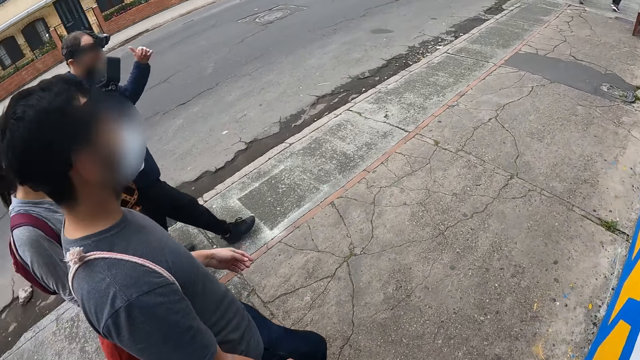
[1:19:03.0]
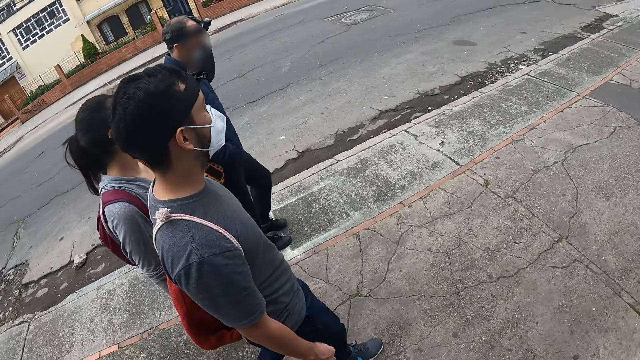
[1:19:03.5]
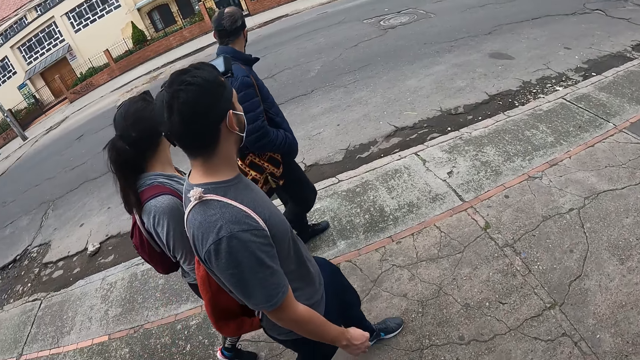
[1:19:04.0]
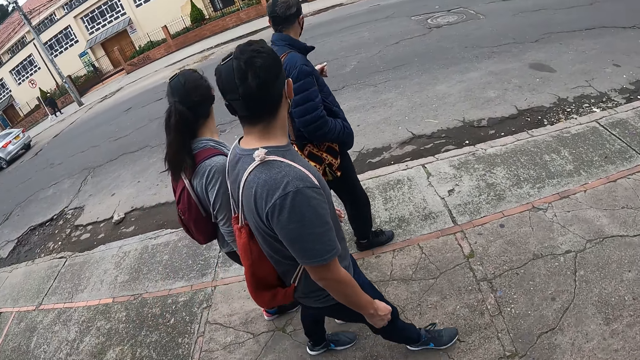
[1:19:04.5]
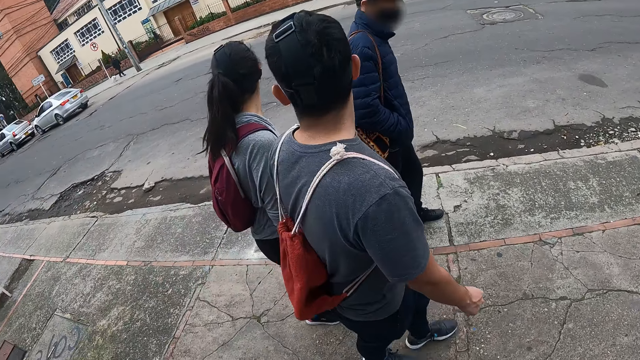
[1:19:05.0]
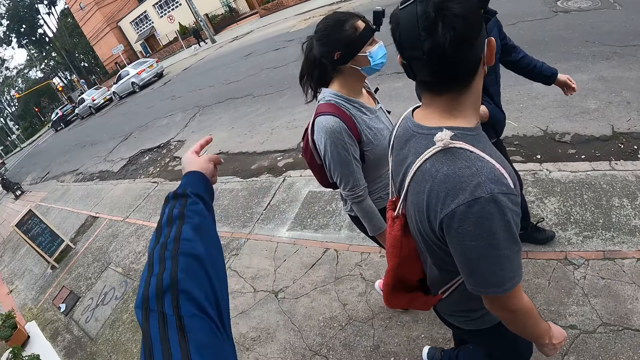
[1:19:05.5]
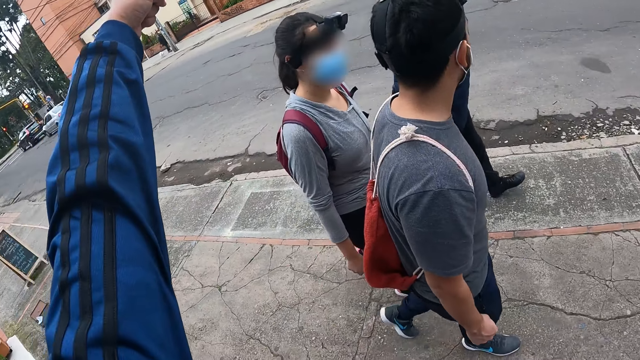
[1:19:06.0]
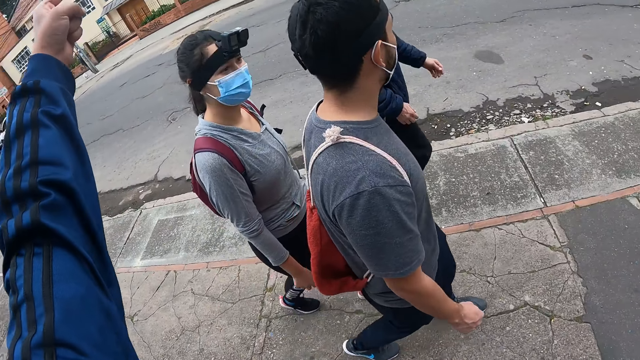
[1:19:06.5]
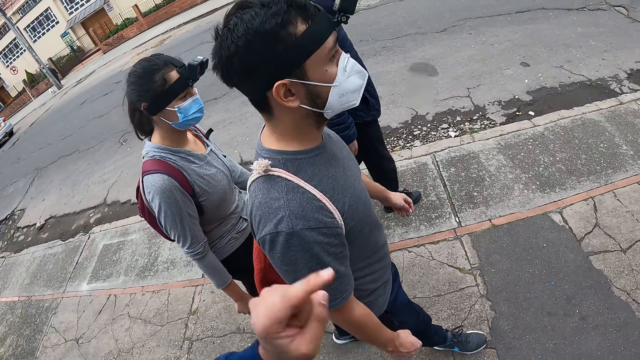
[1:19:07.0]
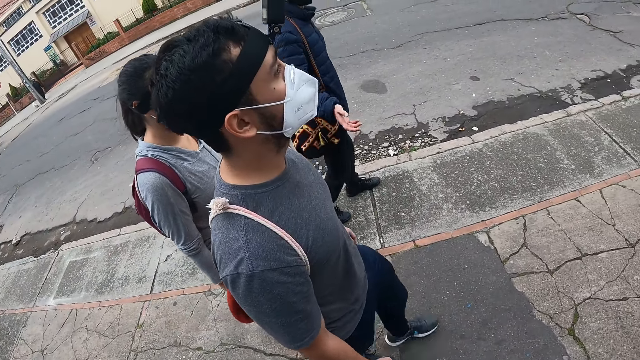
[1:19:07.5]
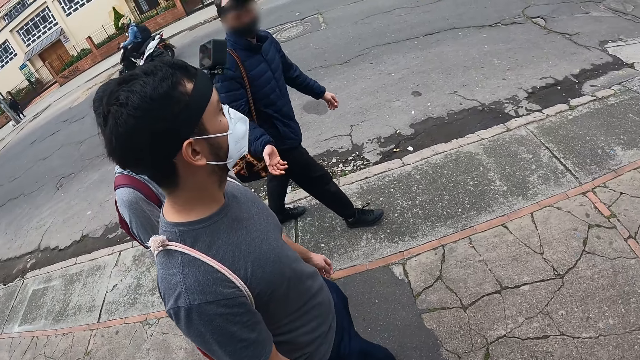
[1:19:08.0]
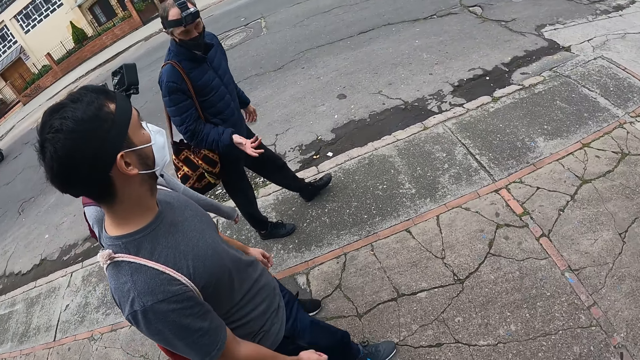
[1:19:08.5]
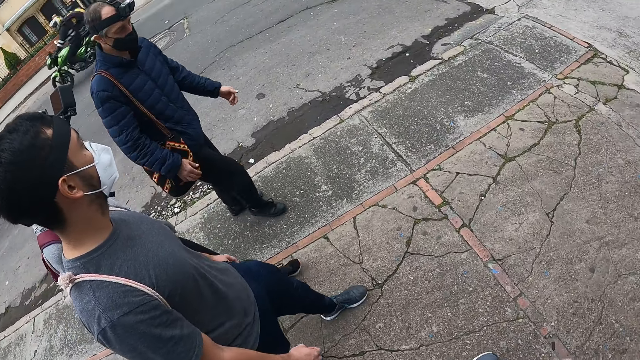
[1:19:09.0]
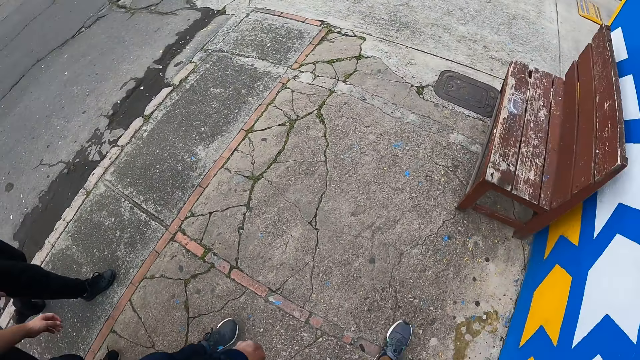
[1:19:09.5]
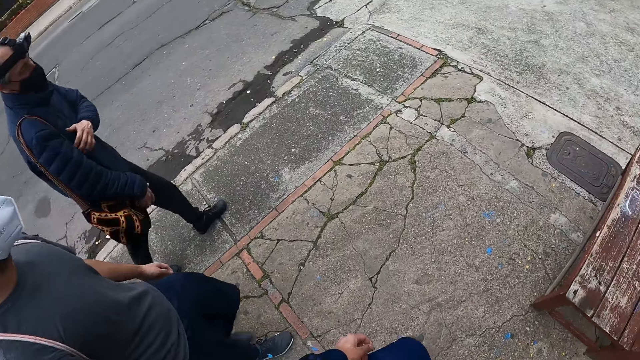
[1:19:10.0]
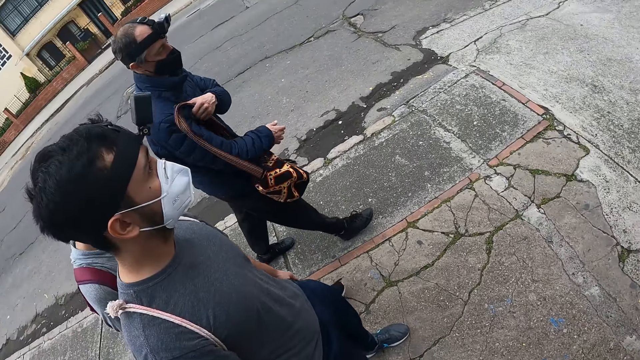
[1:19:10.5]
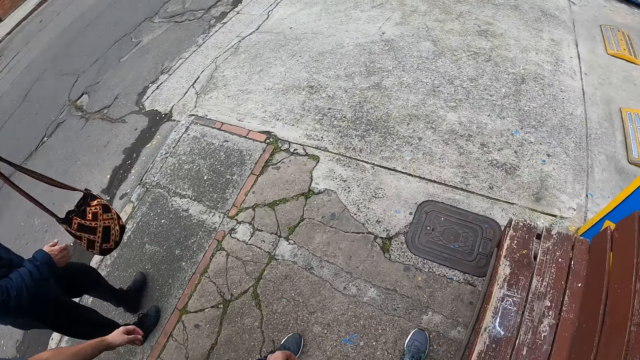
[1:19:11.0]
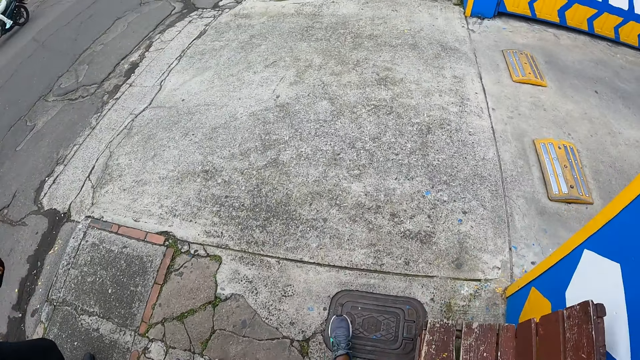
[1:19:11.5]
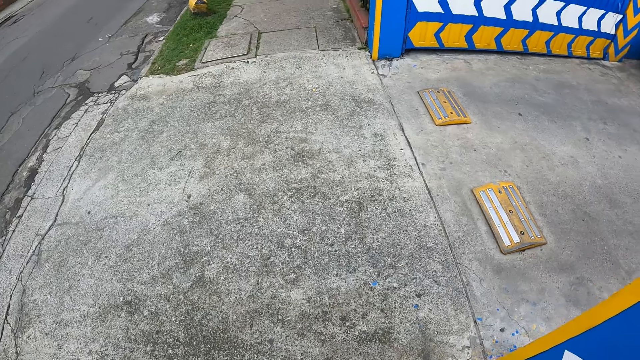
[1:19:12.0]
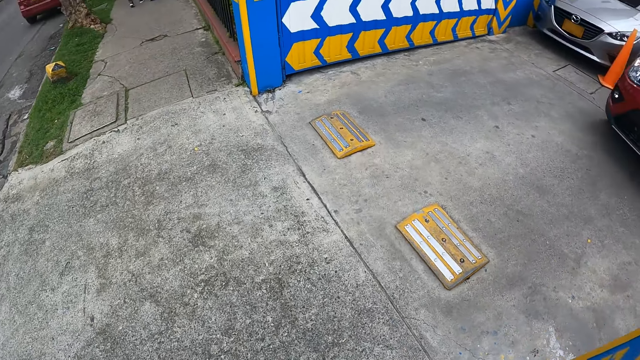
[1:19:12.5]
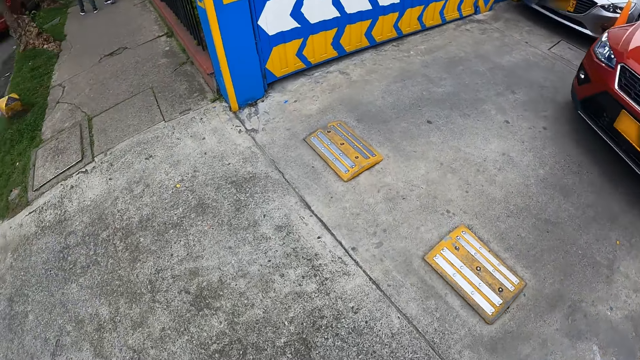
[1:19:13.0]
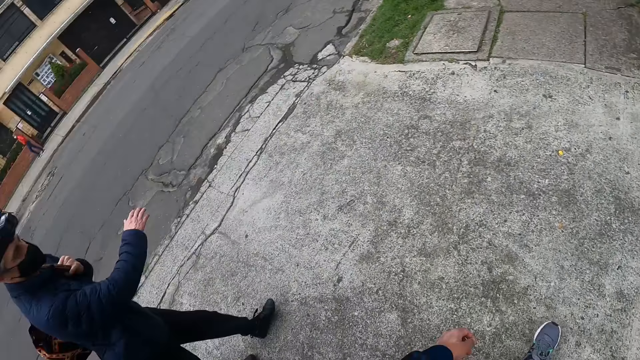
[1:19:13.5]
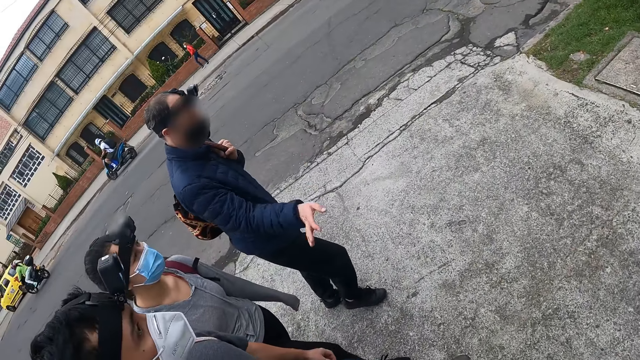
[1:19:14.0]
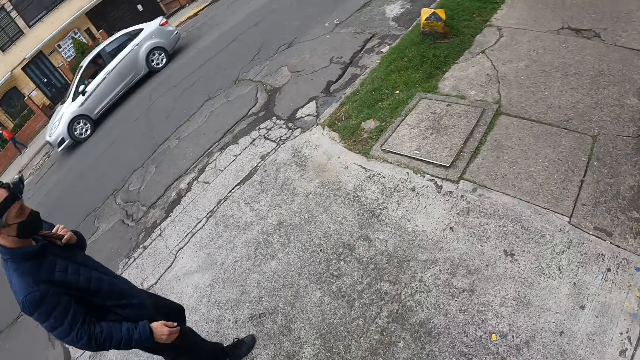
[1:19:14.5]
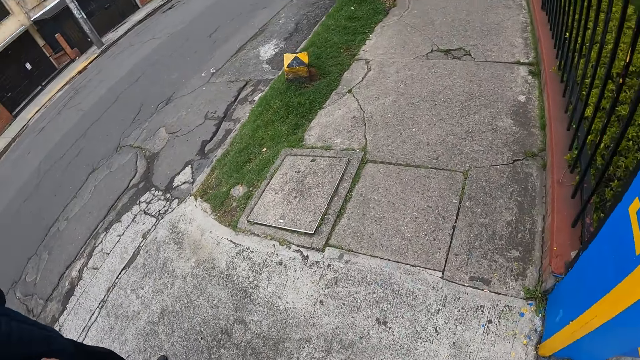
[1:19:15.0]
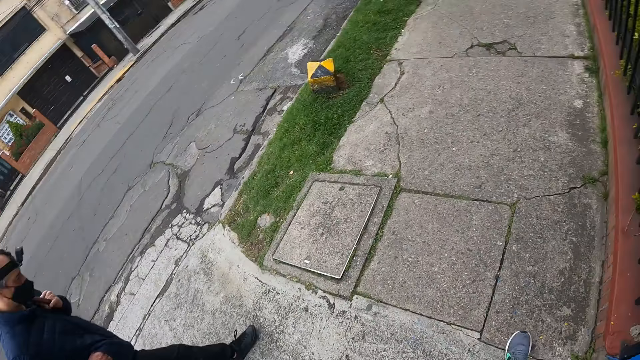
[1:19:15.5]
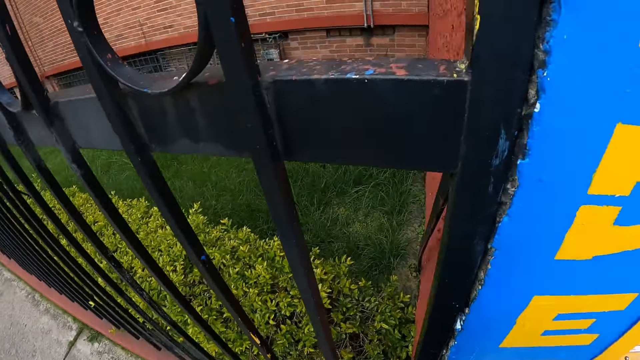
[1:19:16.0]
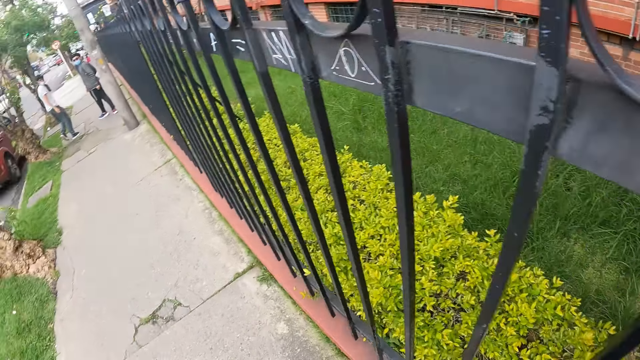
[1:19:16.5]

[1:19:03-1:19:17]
The camera wearer points to the other side of the road. A person talks to two other persons. The camera wearer walks around.

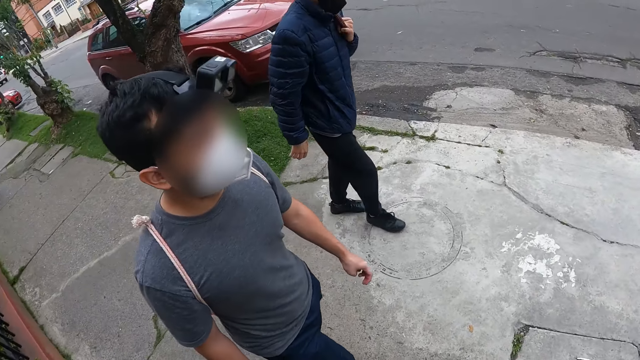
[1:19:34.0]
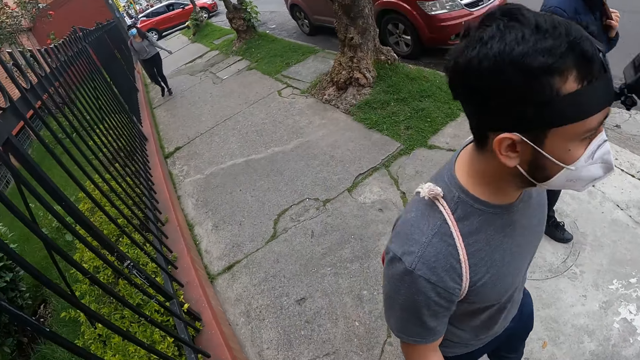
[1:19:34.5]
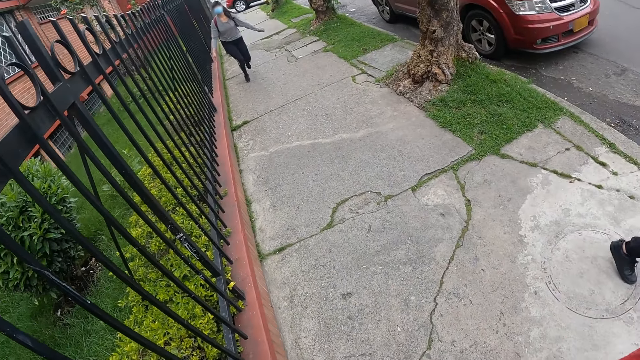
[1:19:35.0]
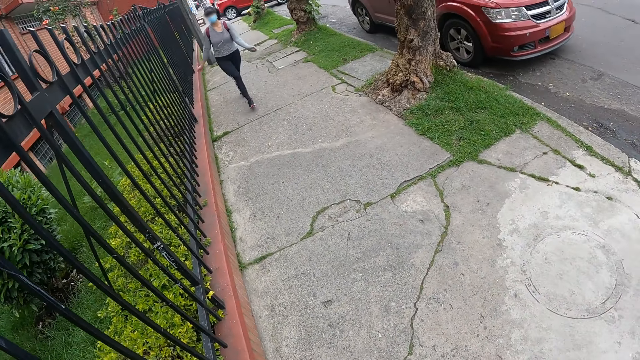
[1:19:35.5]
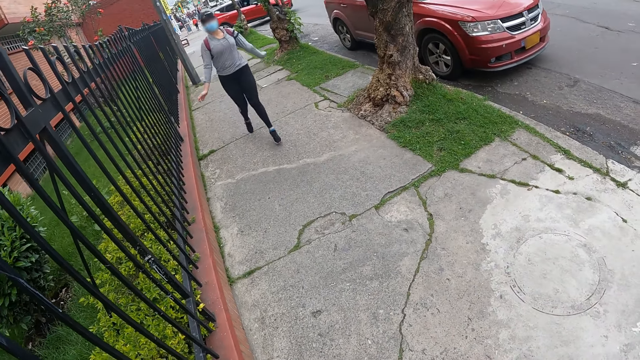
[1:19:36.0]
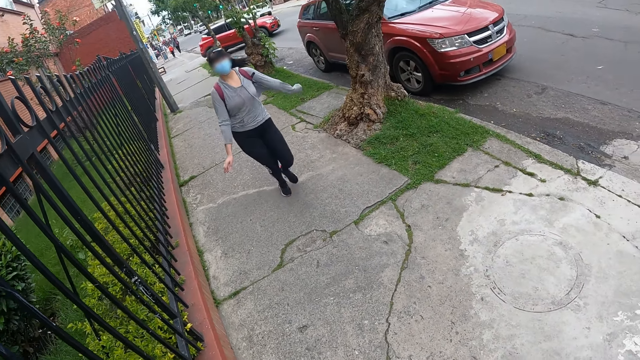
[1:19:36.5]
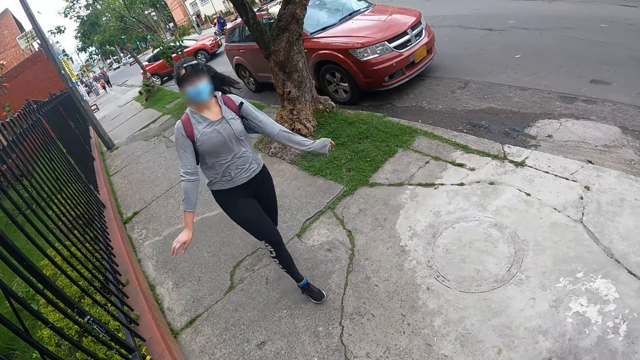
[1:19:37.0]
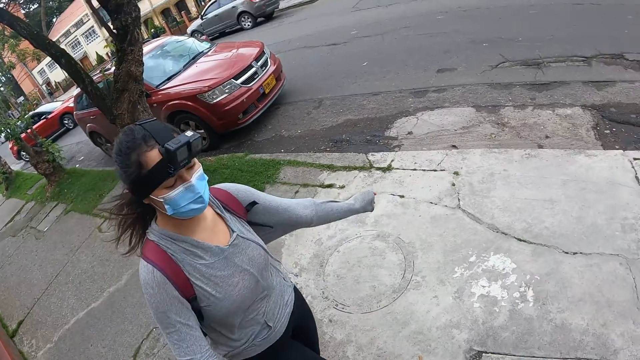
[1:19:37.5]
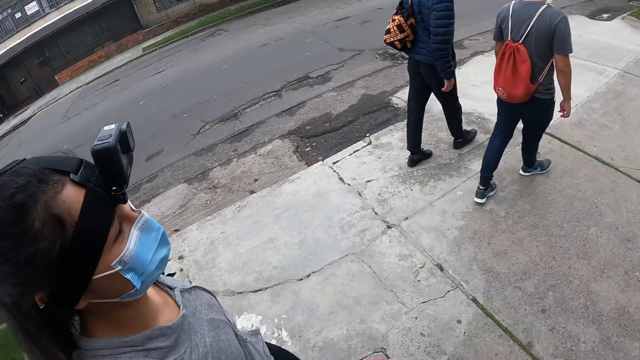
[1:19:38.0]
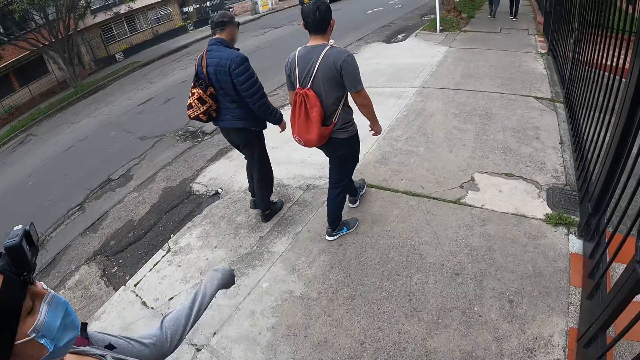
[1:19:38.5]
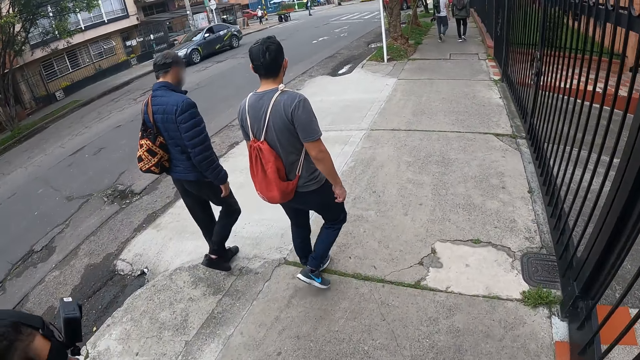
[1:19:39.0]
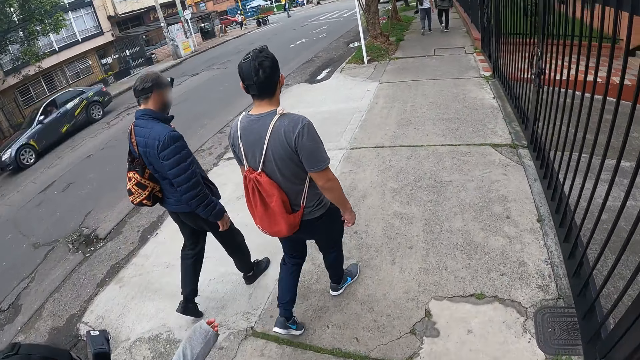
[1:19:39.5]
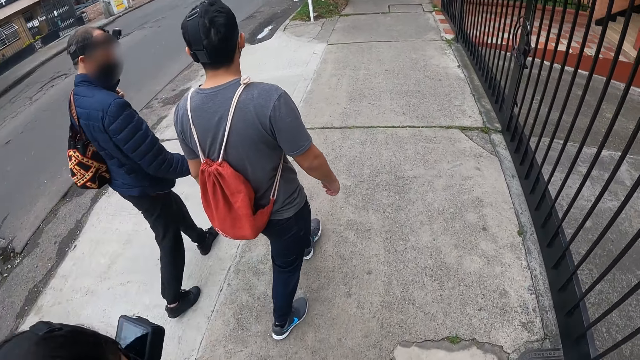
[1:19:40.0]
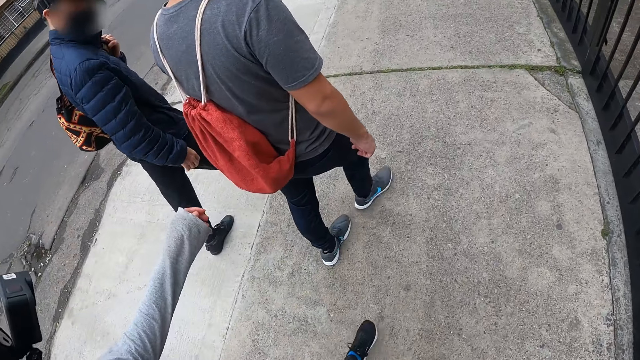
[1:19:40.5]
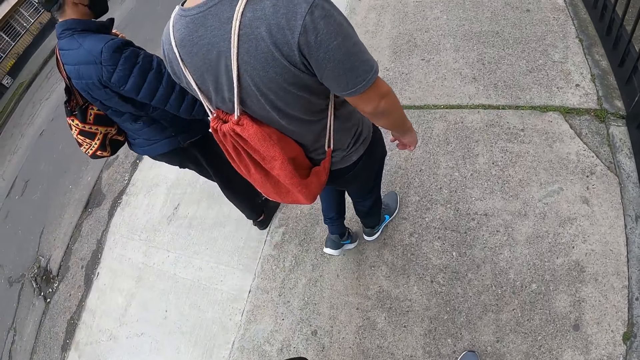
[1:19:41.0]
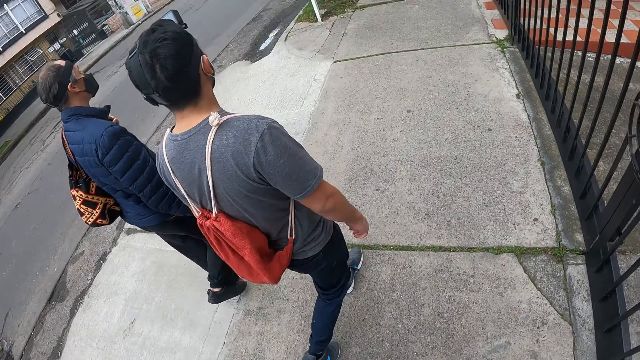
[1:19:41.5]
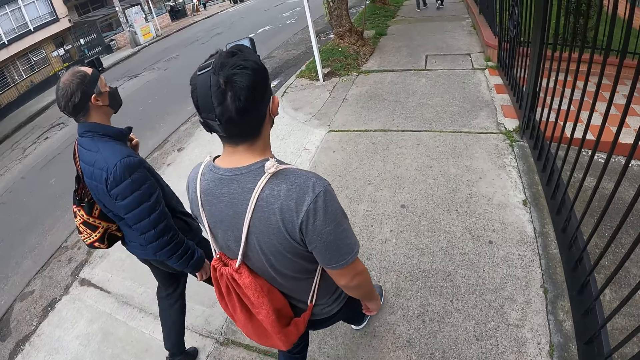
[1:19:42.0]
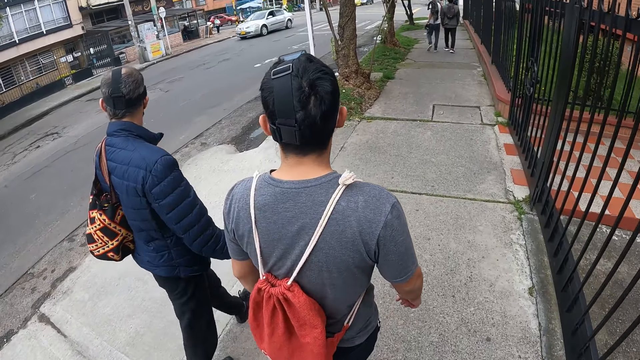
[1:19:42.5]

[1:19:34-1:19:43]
A person runs on the pavement. The camera wearer walks around.
